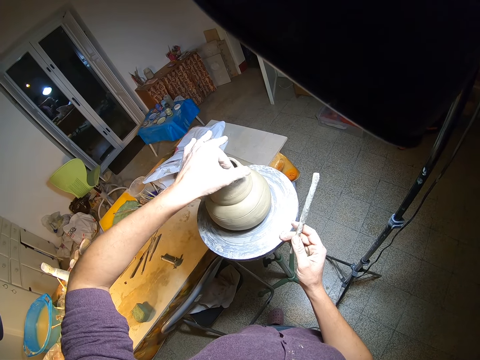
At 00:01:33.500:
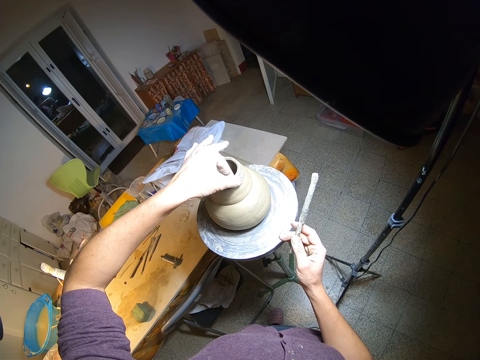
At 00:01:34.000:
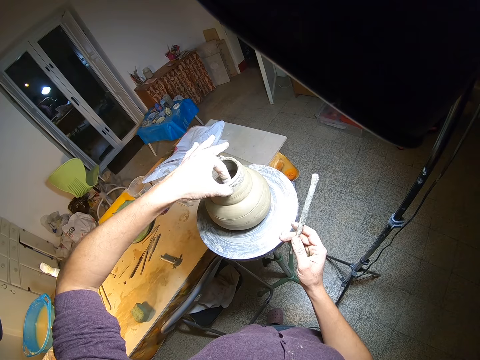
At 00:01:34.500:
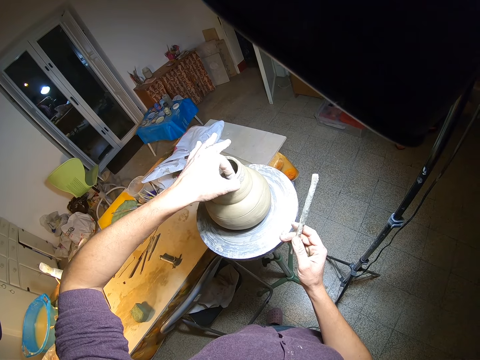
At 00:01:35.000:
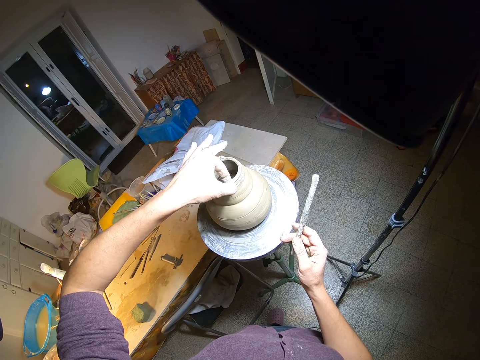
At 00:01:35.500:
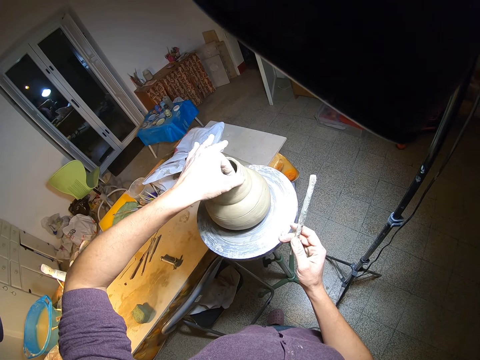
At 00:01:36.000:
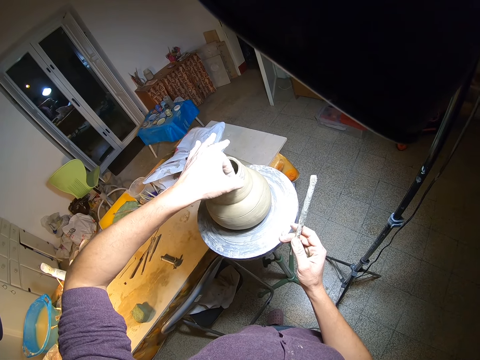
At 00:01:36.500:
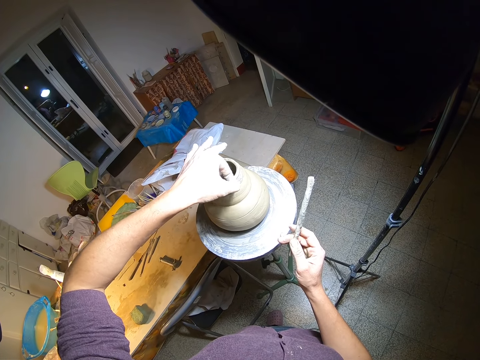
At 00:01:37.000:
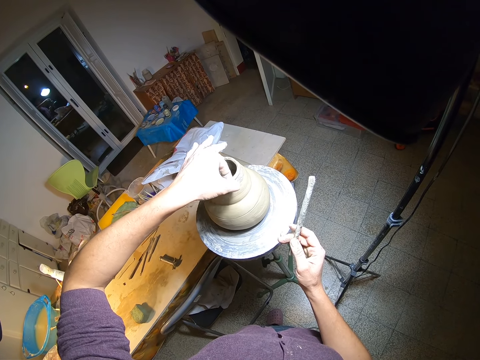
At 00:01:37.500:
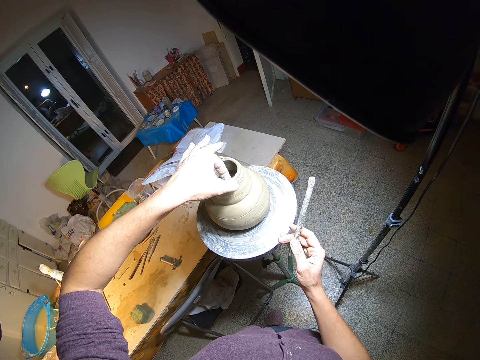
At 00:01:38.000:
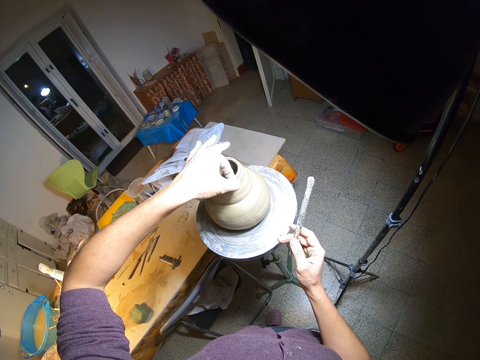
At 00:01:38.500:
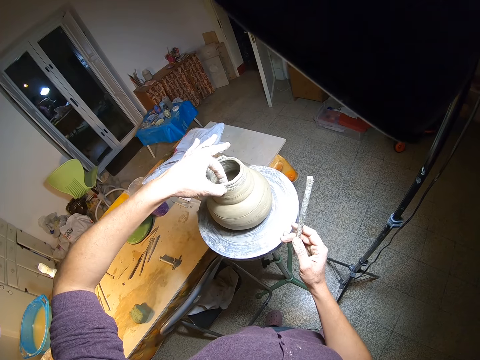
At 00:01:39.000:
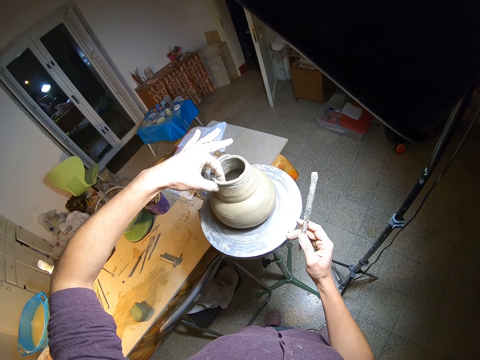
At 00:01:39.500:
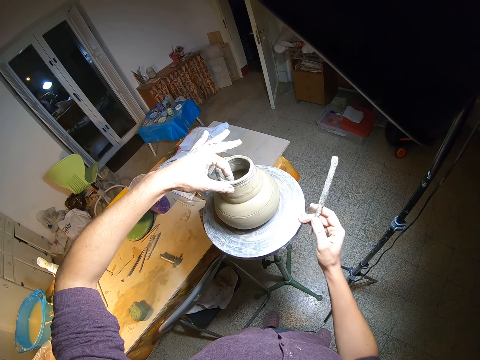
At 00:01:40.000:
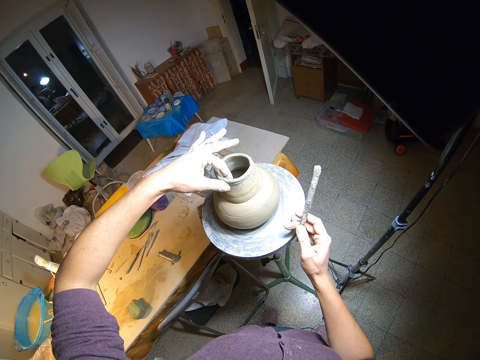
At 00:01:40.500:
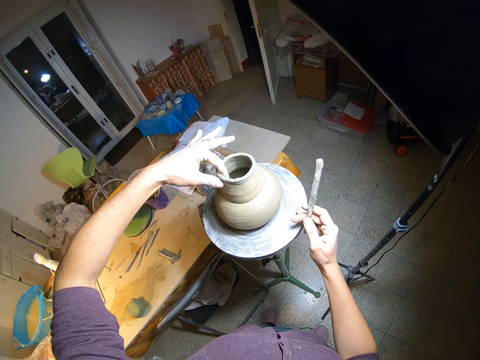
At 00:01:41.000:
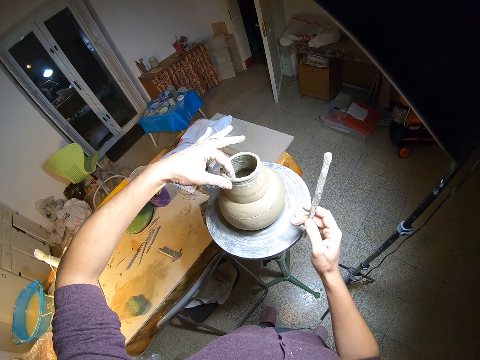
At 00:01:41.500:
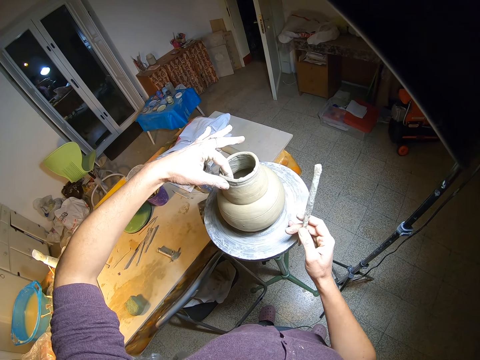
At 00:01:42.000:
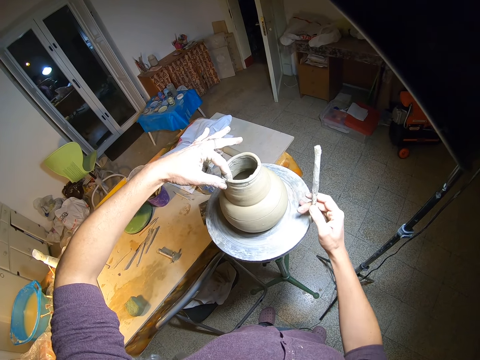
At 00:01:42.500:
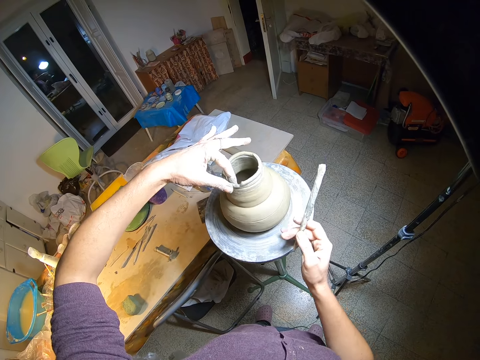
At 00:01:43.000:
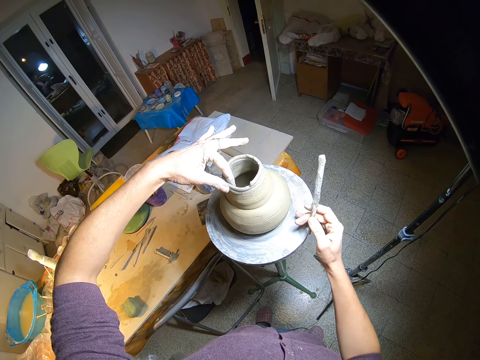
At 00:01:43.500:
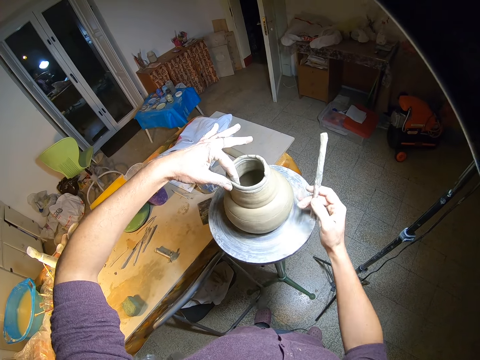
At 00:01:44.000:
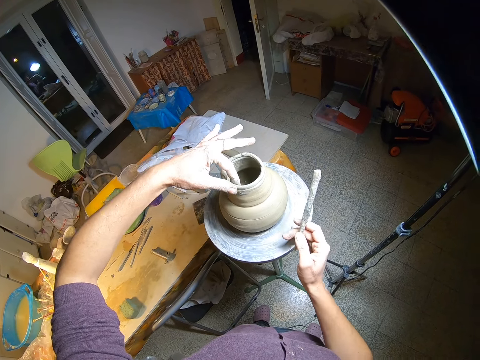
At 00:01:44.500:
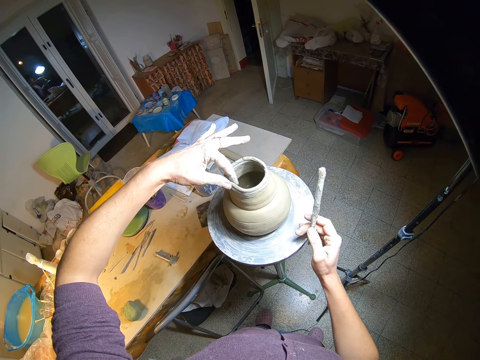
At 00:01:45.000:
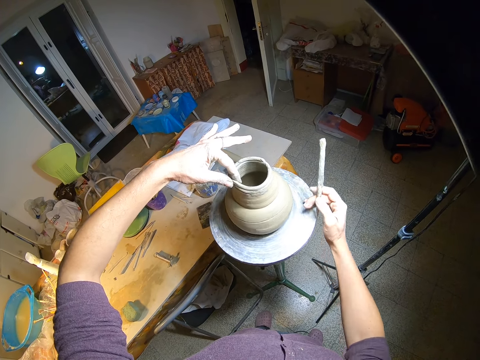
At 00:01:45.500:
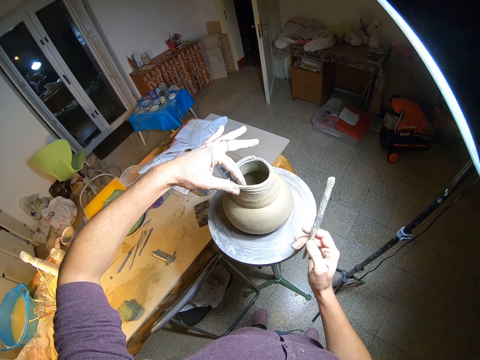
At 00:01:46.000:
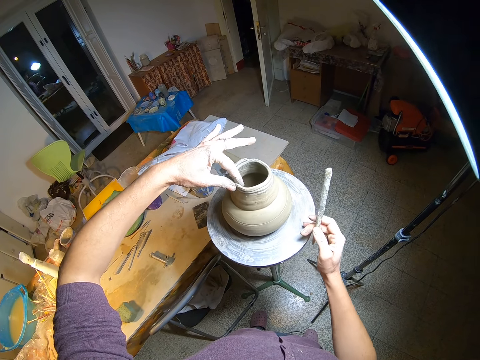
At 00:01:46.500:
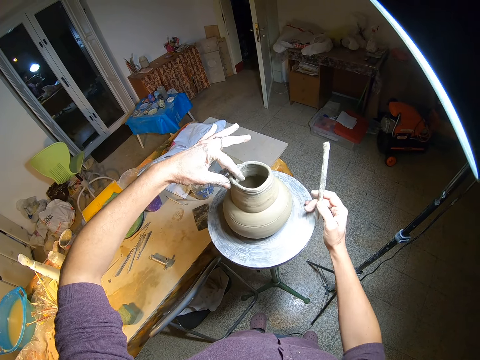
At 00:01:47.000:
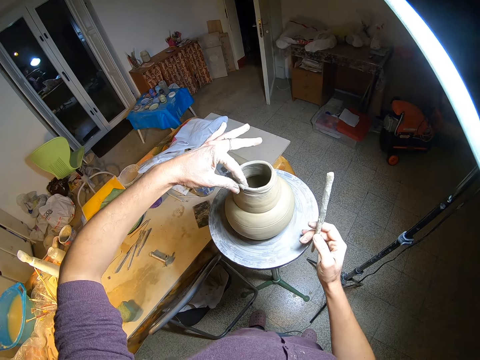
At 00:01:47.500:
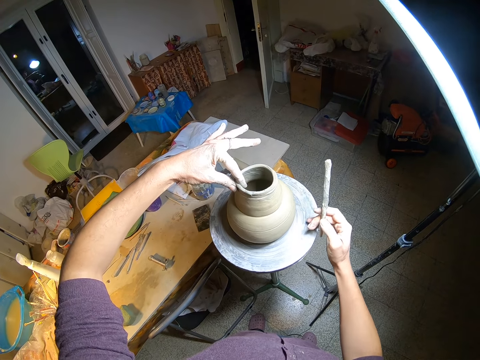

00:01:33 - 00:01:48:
The camera wearer spins the potter's wheel or stool with his right hand.

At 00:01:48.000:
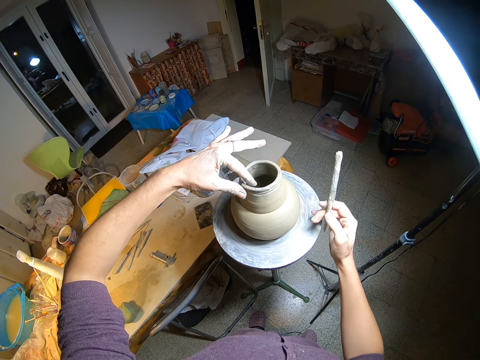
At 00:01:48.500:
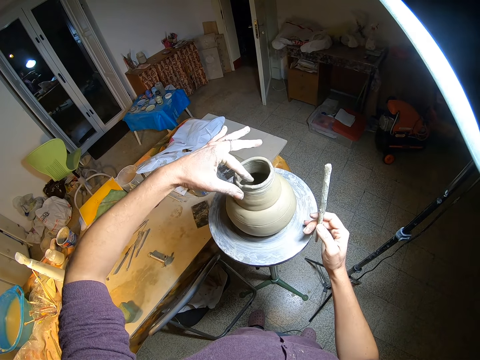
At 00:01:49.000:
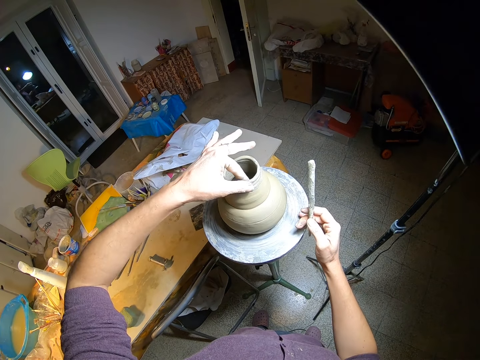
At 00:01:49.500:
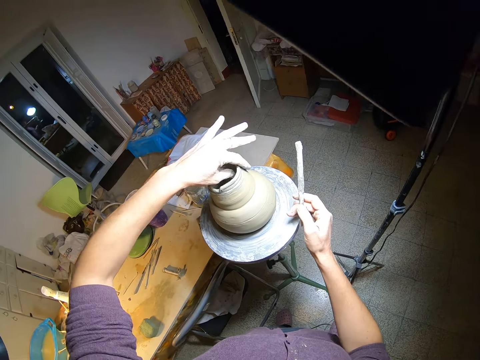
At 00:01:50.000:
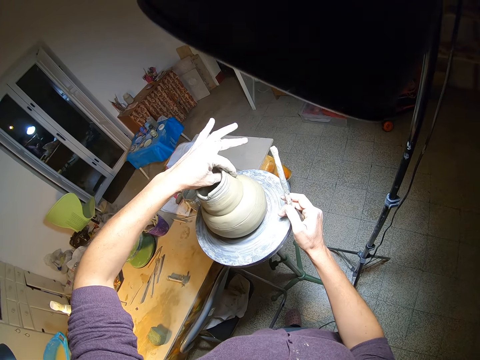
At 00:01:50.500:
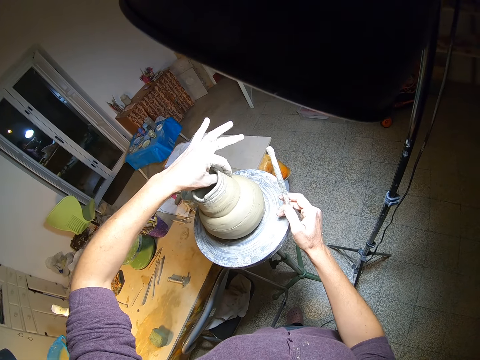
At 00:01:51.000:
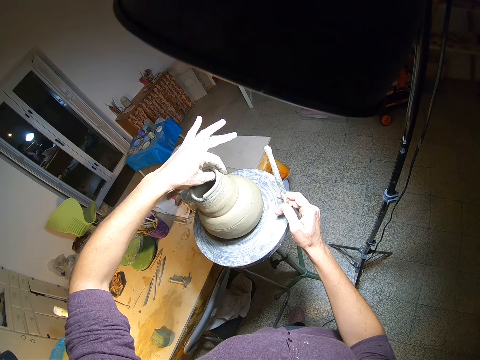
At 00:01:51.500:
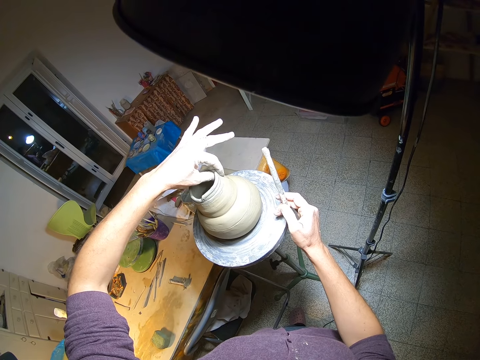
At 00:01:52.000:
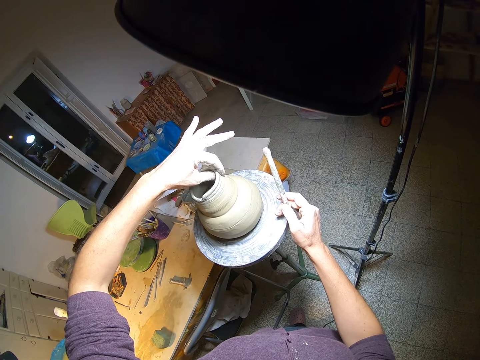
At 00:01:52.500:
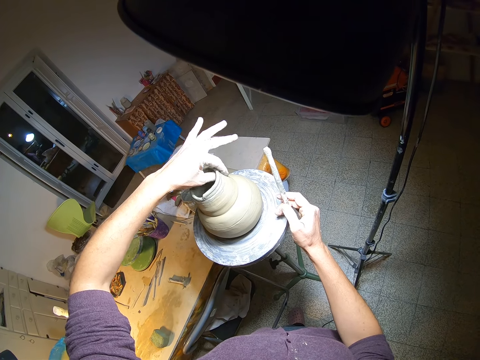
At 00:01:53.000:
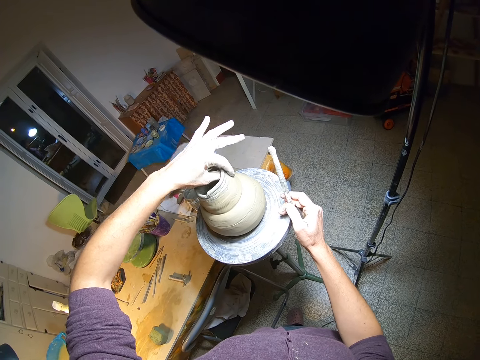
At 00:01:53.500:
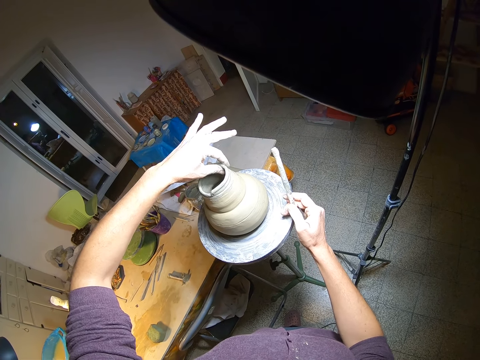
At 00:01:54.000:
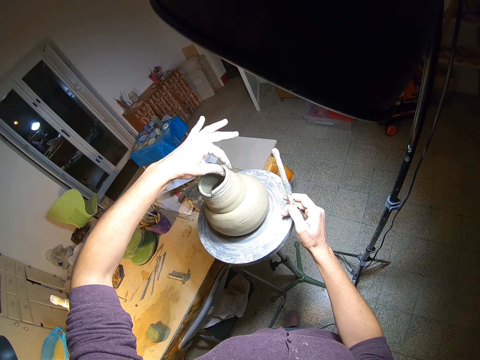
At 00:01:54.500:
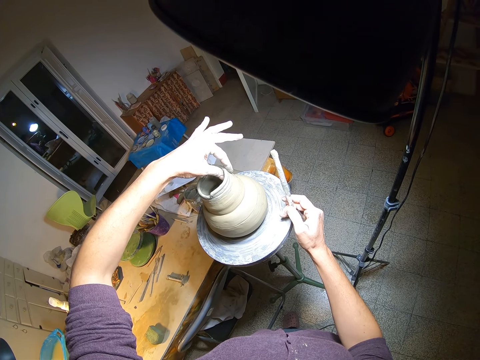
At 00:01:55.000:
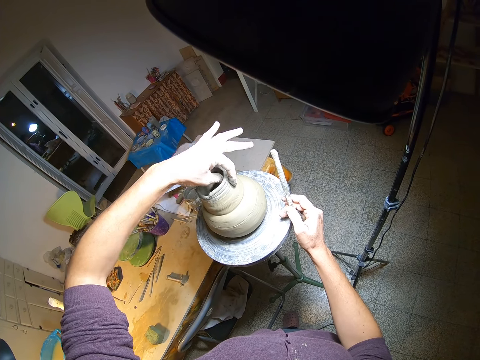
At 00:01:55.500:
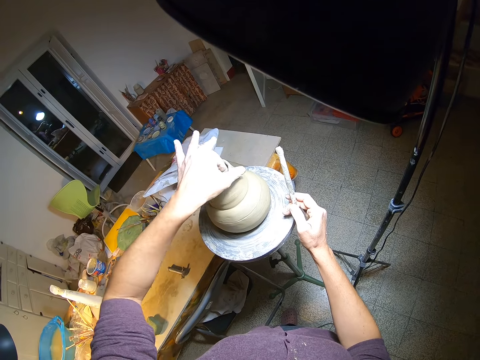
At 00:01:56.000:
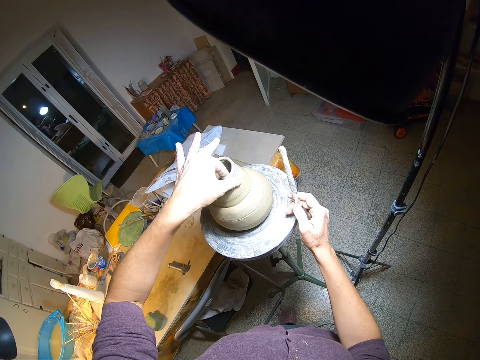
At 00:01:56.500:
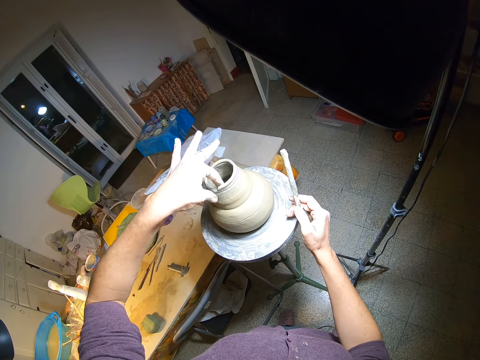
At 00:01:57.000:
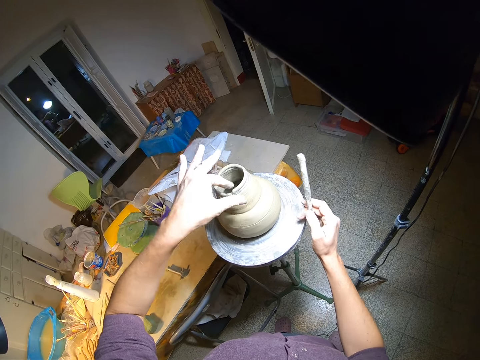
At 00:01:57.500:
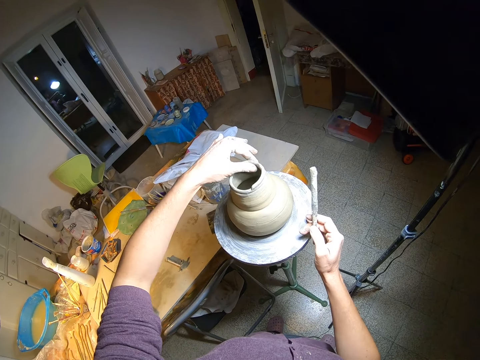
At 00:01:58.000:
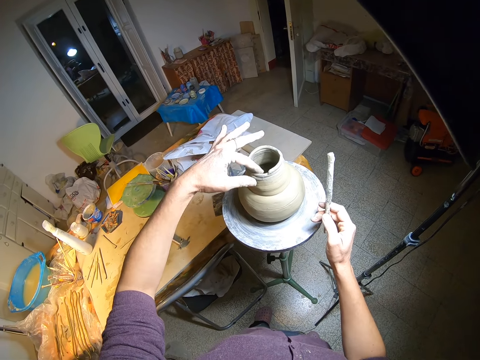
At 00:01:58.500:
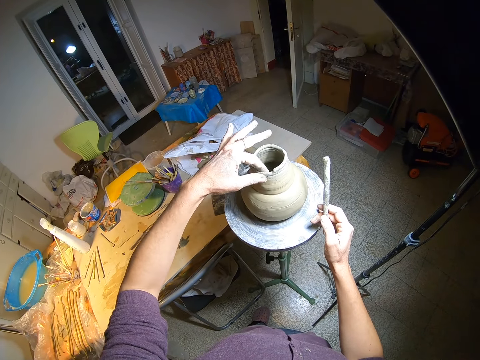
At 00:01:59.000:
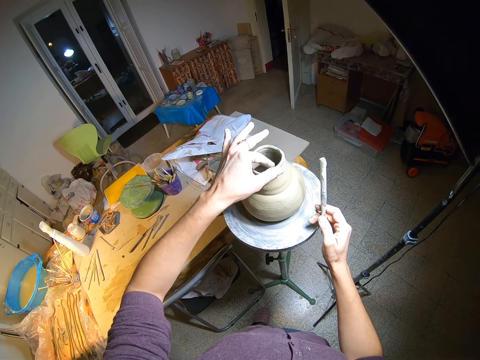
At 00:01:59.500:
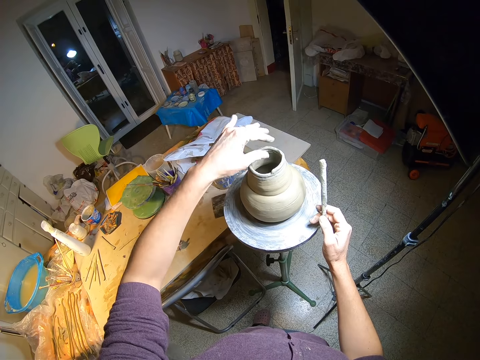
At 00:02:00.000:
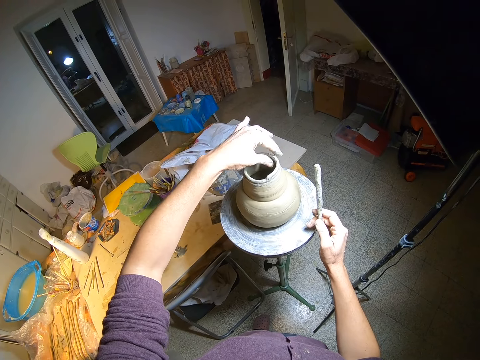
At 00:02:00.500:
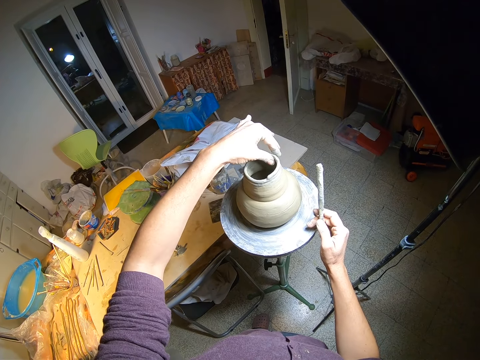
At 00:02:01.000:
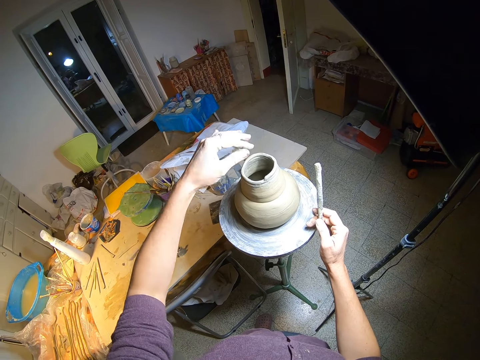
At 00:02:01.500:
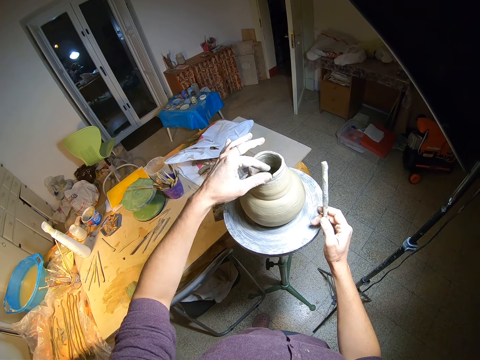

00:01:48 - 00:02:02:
The camera wearer models the pot.
